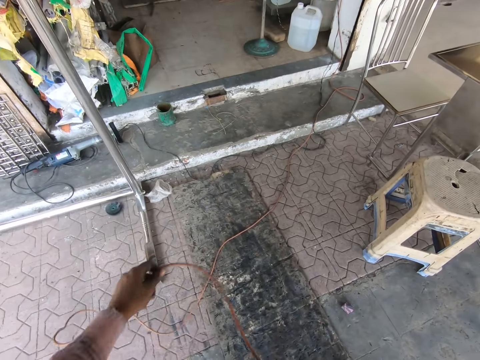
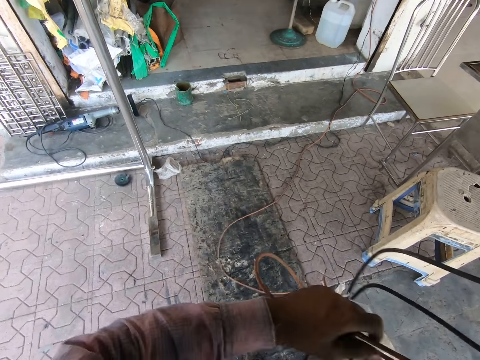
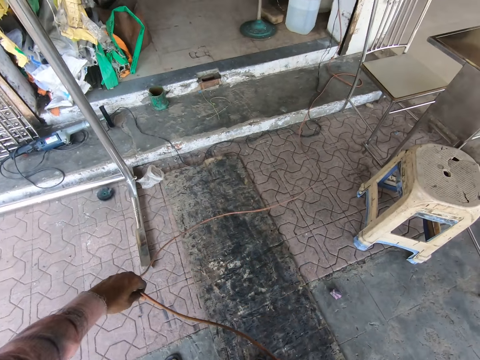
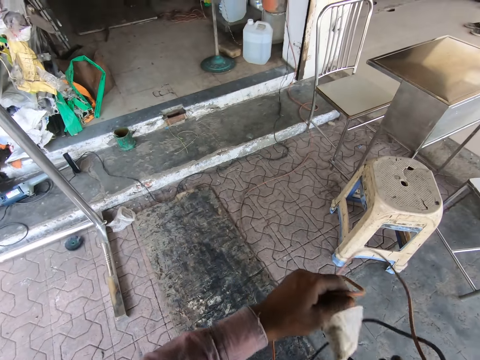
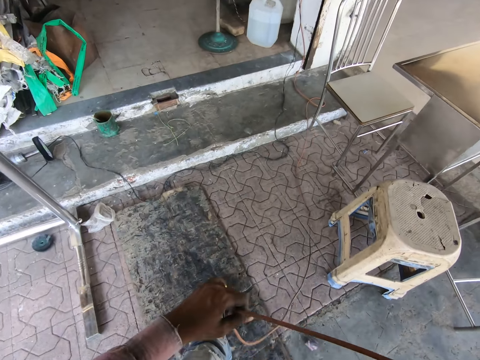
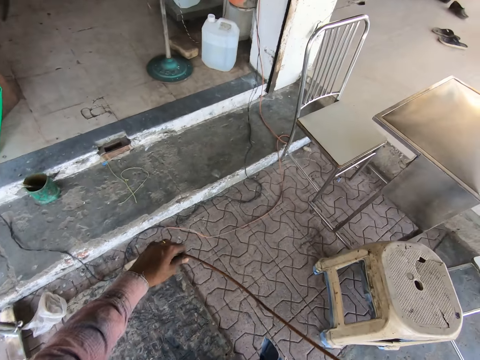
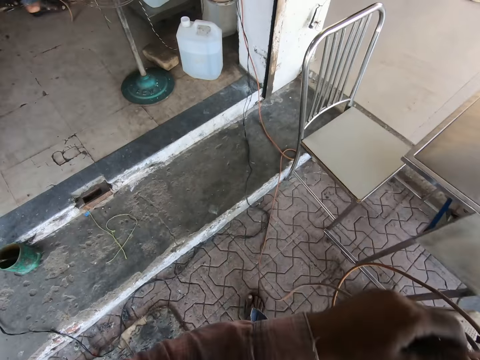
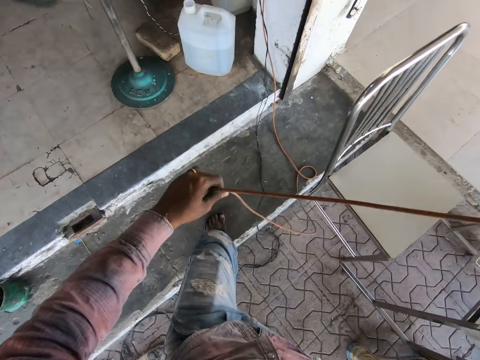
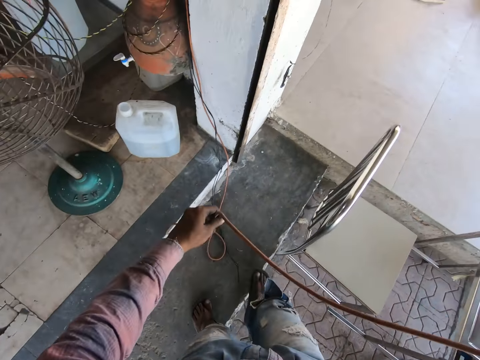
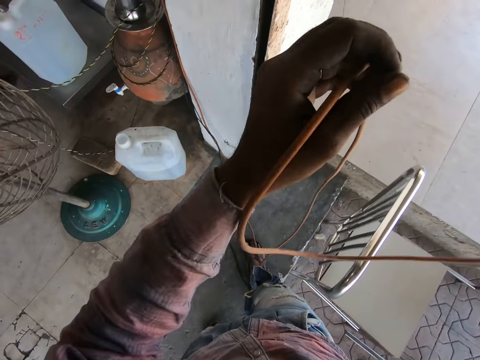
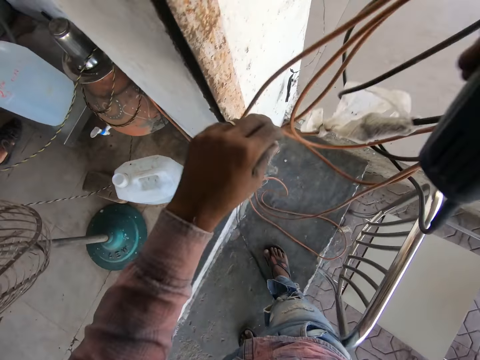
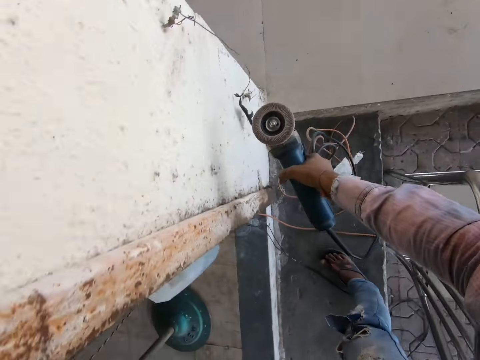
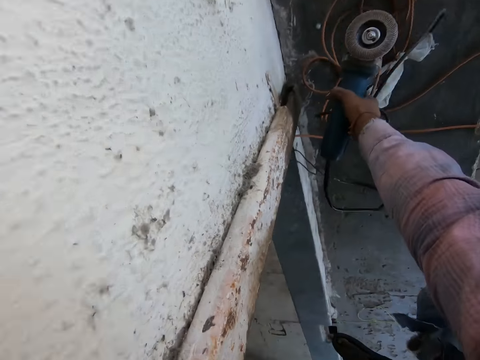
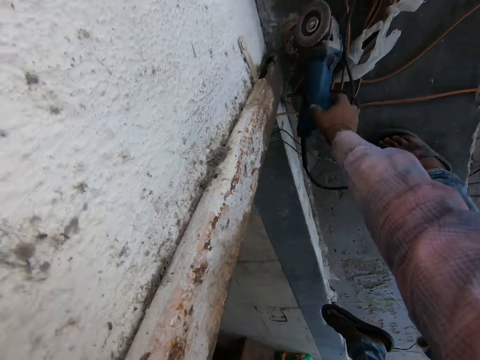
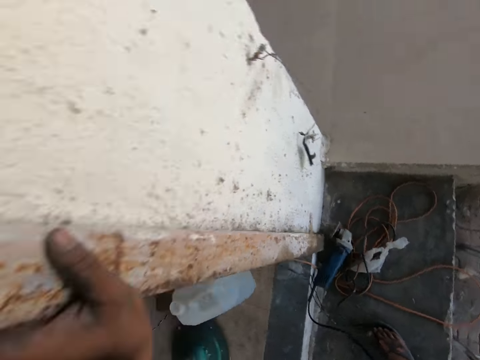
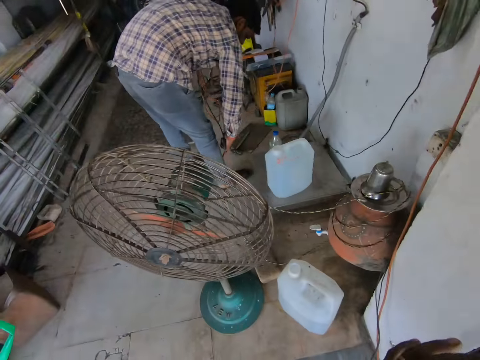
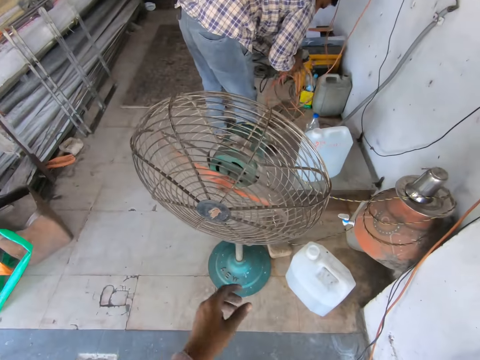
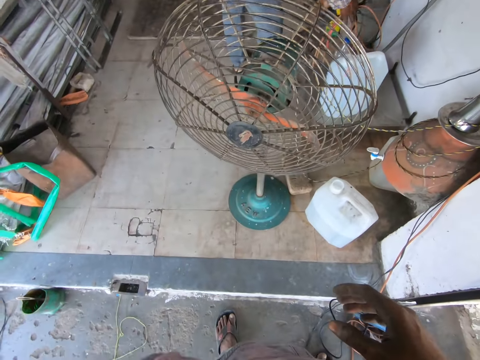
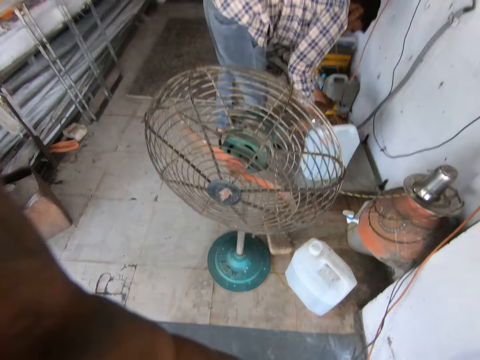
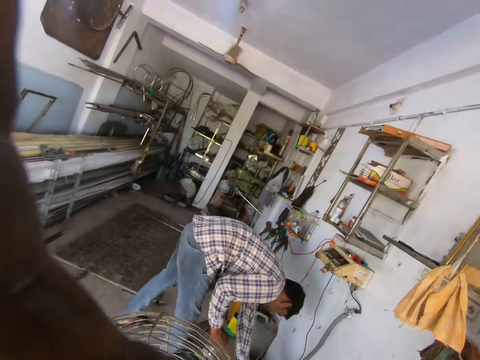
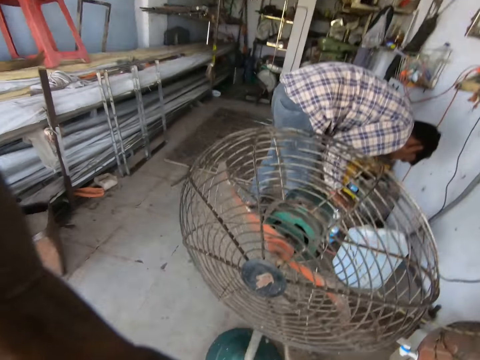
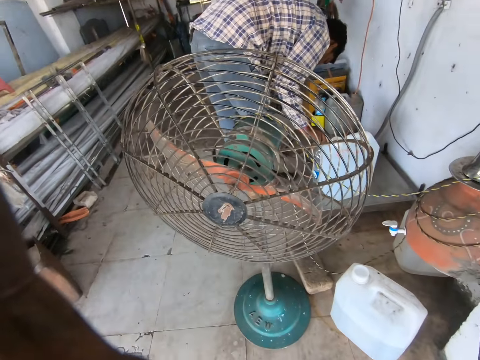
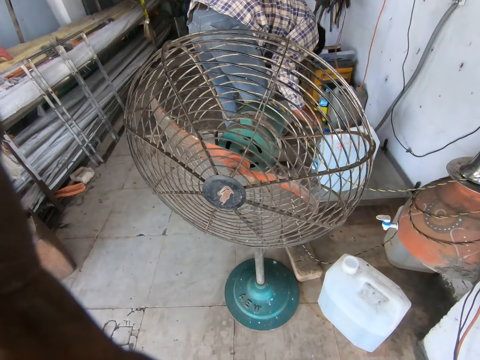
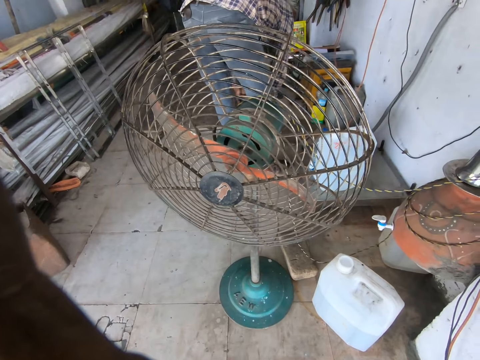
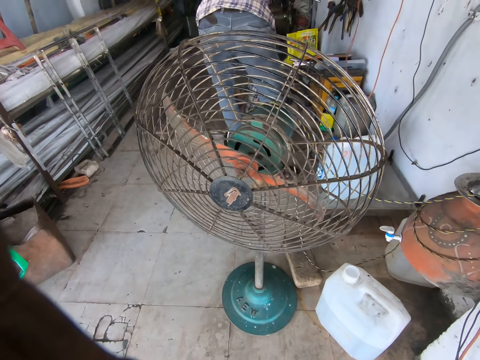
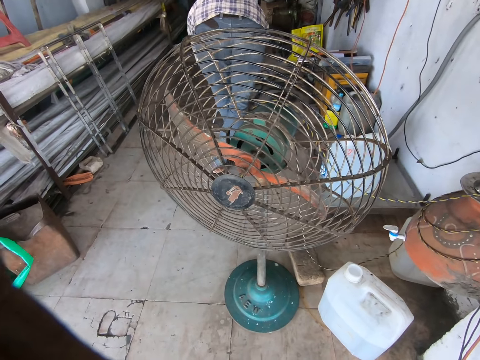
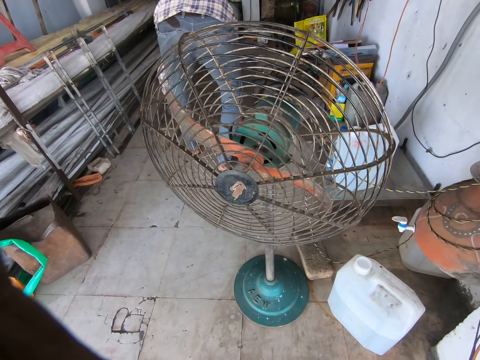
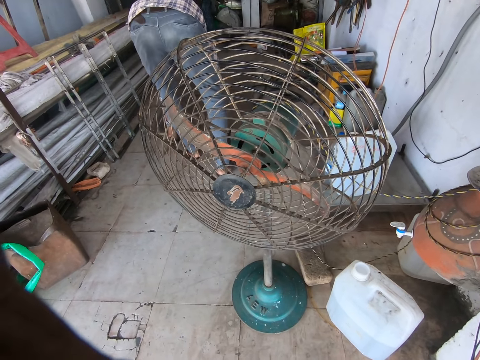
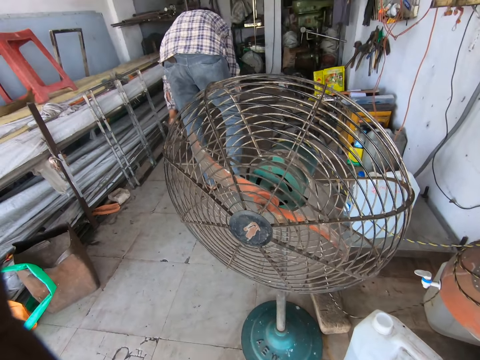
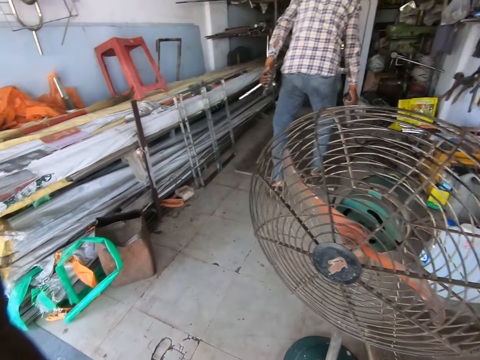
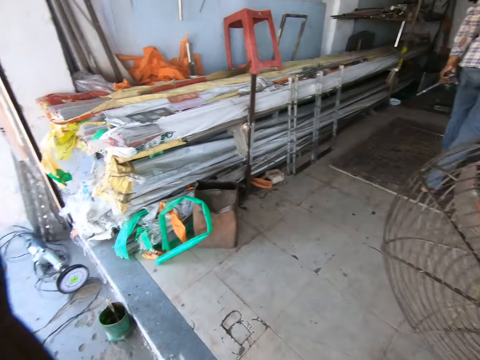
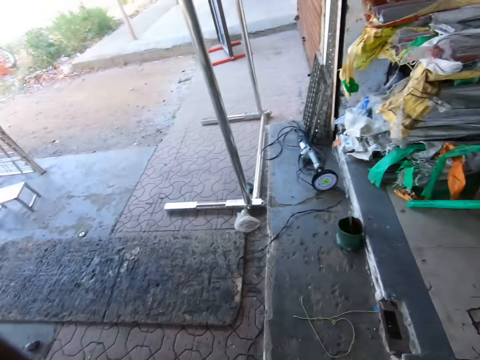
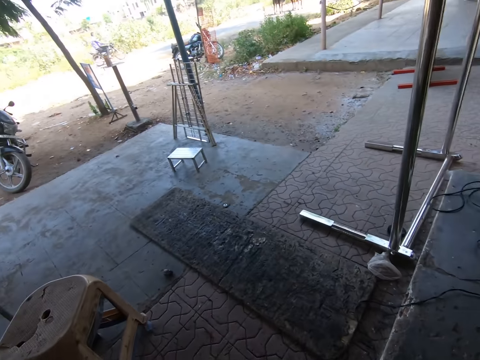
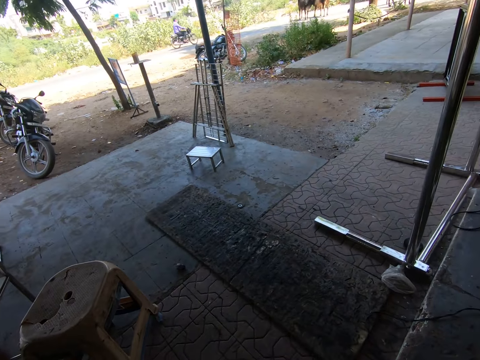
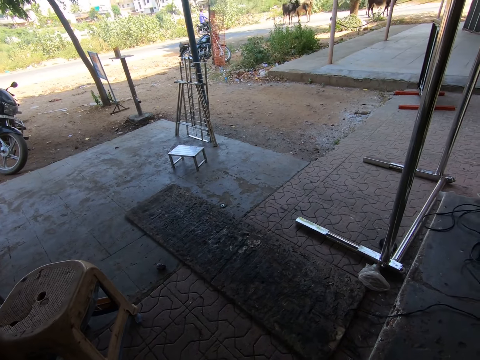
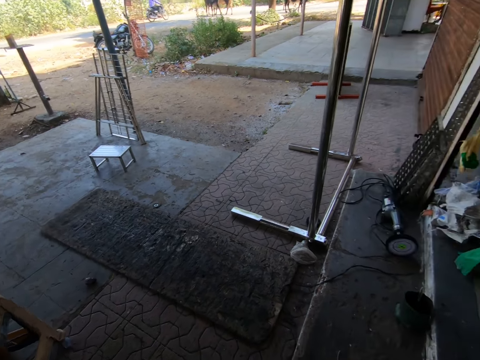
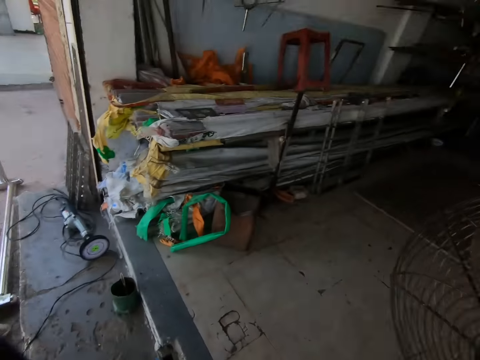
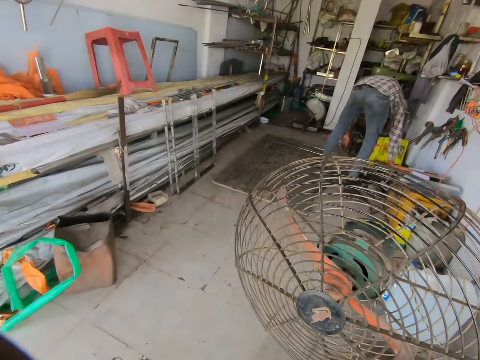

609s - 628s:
The camera wearer places the smoothening machine aside and bends down. They stand and hold the wall. They turn and put their hand down. They look around. They touch the camera and lift their hand up. A man folds the wire. The camera wearer adjusts the camera. They look at the man. The man arranges the metal. The man walks and stands. The camera wearer looks around.
